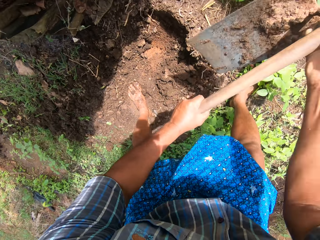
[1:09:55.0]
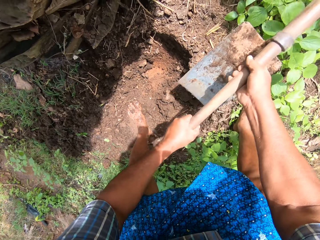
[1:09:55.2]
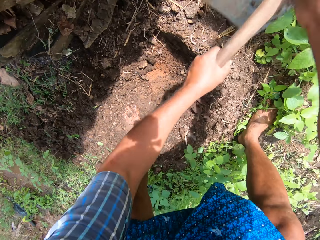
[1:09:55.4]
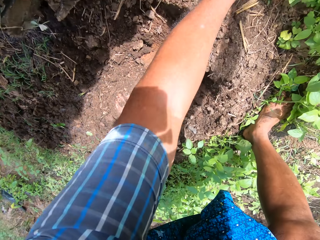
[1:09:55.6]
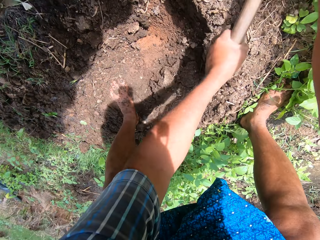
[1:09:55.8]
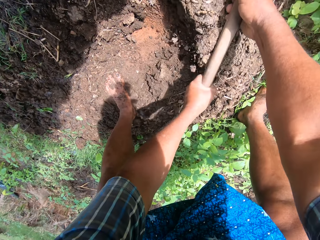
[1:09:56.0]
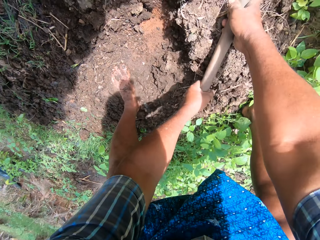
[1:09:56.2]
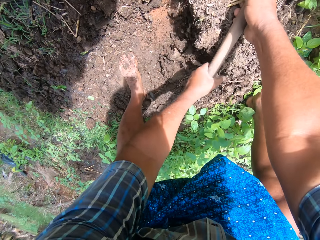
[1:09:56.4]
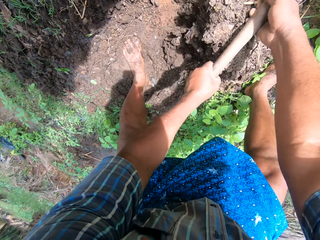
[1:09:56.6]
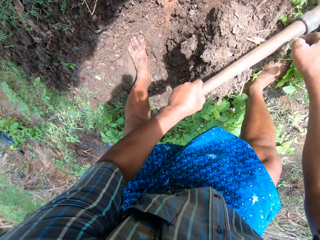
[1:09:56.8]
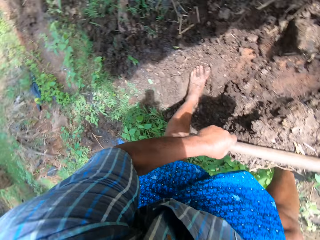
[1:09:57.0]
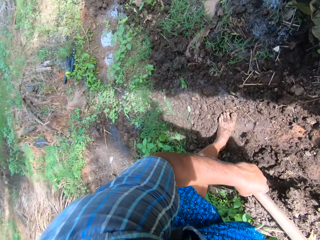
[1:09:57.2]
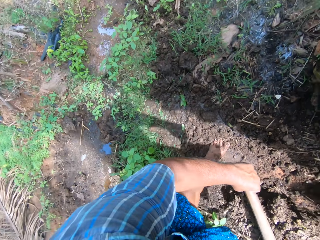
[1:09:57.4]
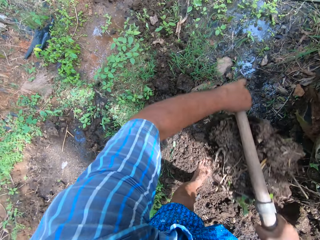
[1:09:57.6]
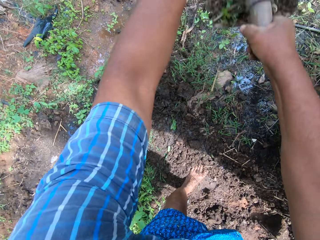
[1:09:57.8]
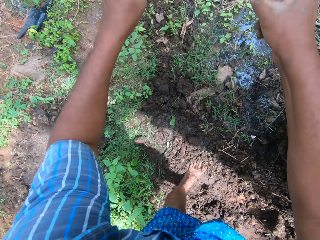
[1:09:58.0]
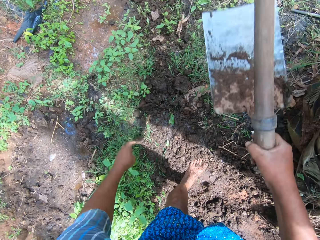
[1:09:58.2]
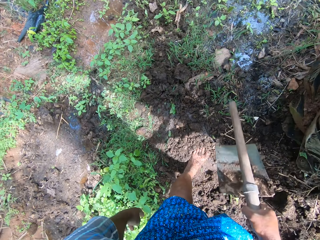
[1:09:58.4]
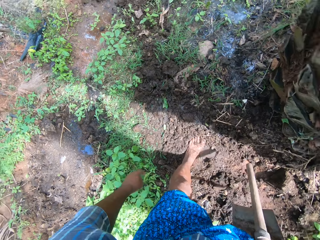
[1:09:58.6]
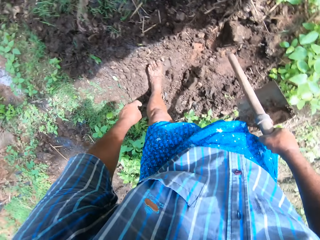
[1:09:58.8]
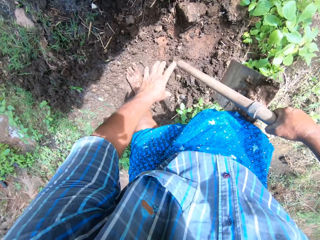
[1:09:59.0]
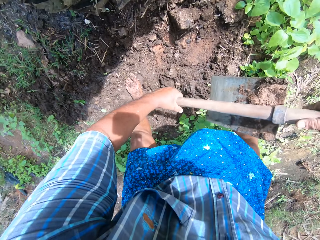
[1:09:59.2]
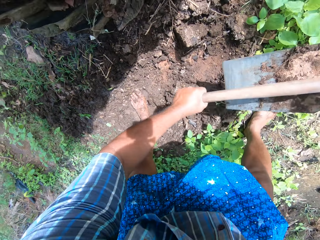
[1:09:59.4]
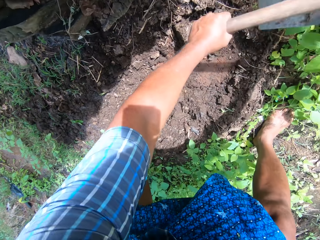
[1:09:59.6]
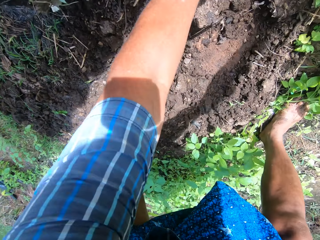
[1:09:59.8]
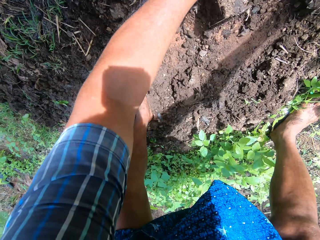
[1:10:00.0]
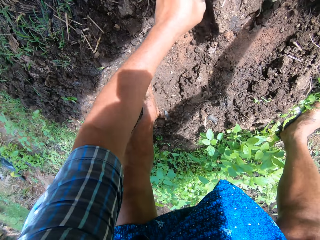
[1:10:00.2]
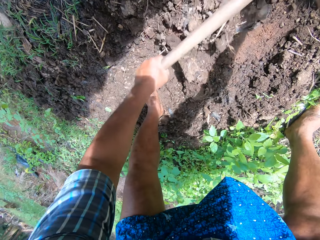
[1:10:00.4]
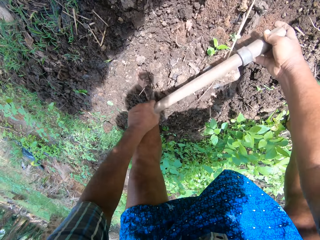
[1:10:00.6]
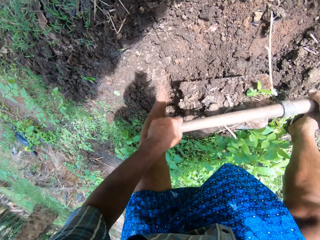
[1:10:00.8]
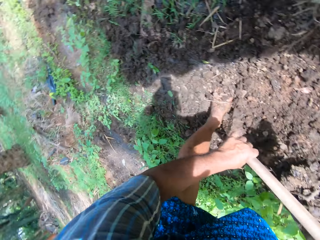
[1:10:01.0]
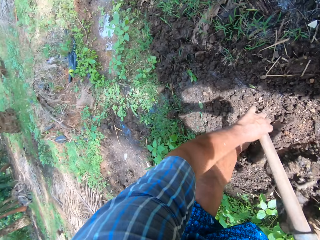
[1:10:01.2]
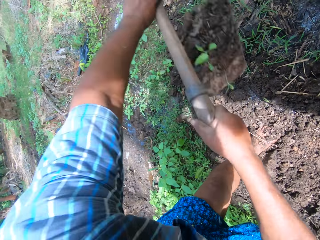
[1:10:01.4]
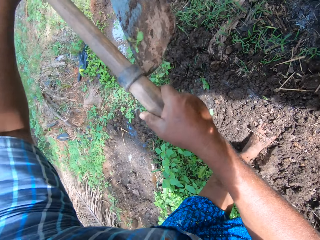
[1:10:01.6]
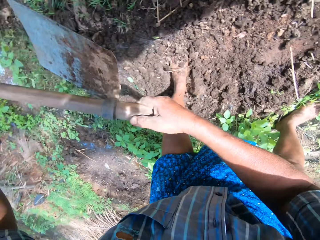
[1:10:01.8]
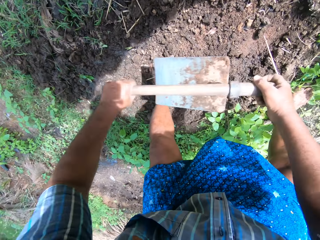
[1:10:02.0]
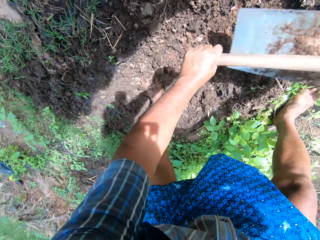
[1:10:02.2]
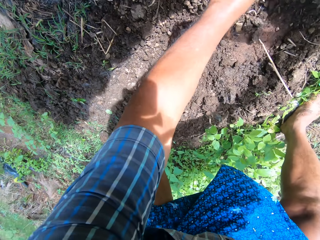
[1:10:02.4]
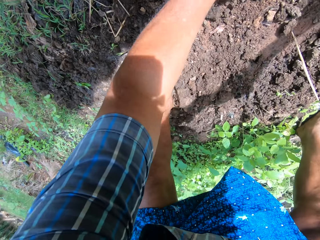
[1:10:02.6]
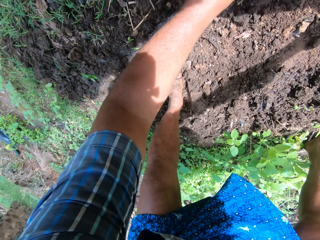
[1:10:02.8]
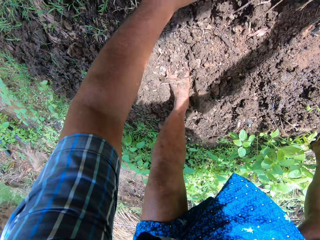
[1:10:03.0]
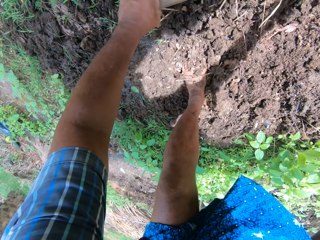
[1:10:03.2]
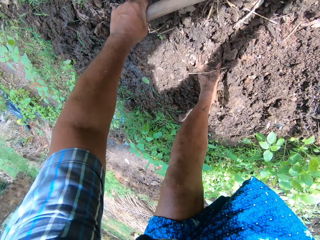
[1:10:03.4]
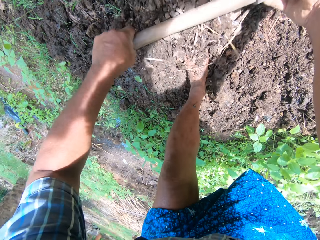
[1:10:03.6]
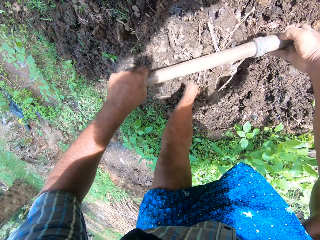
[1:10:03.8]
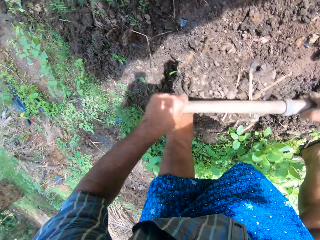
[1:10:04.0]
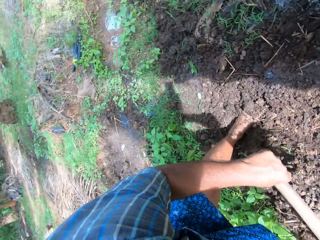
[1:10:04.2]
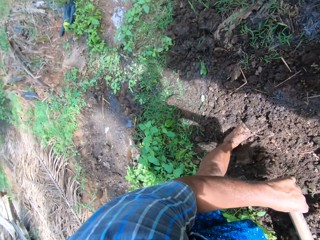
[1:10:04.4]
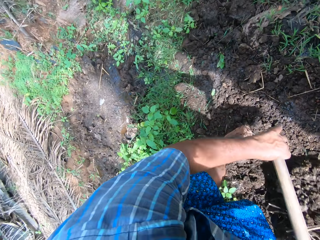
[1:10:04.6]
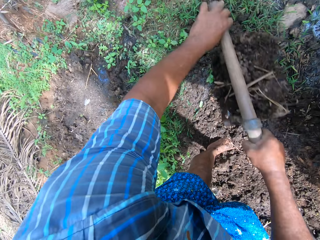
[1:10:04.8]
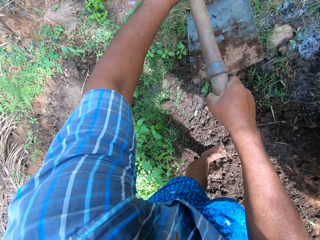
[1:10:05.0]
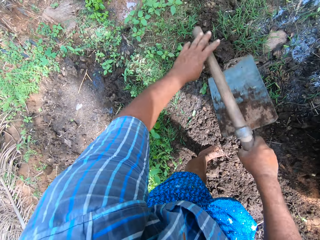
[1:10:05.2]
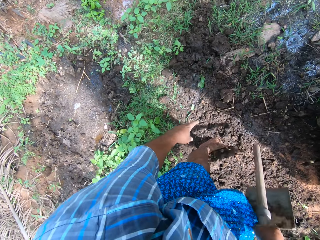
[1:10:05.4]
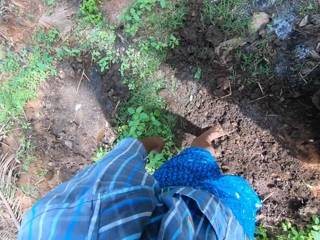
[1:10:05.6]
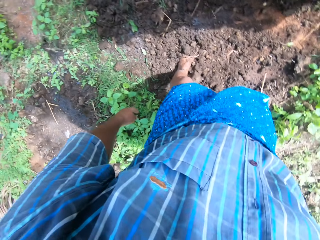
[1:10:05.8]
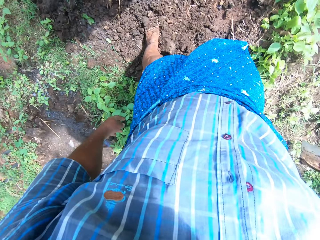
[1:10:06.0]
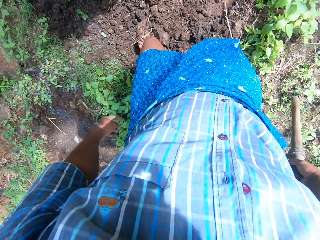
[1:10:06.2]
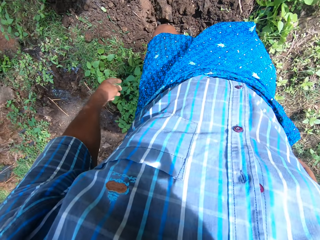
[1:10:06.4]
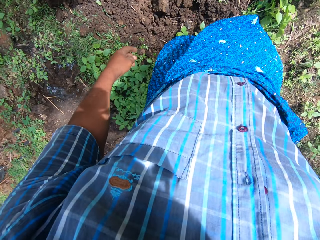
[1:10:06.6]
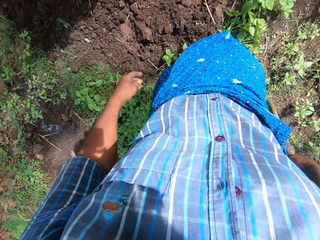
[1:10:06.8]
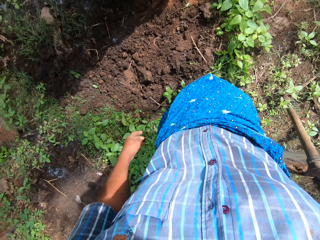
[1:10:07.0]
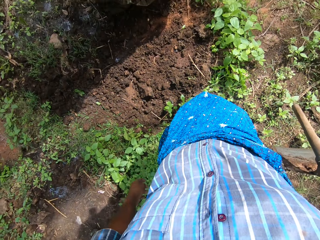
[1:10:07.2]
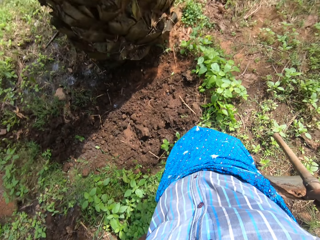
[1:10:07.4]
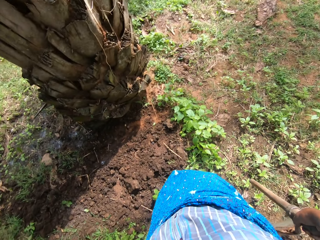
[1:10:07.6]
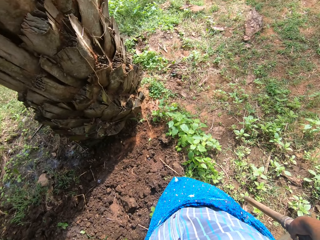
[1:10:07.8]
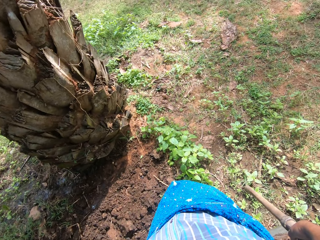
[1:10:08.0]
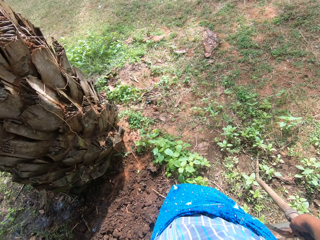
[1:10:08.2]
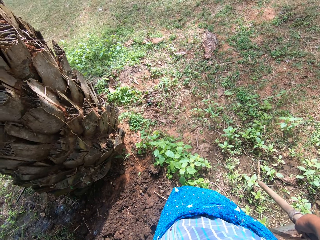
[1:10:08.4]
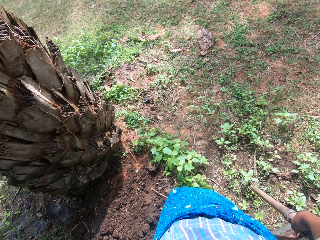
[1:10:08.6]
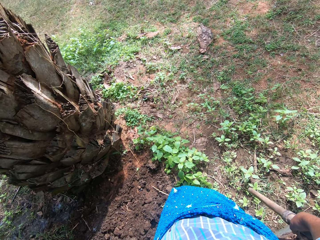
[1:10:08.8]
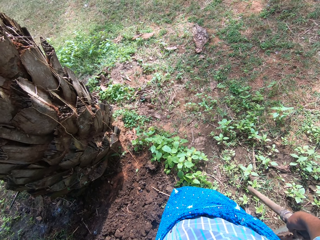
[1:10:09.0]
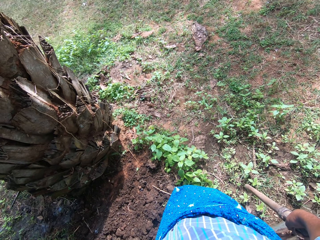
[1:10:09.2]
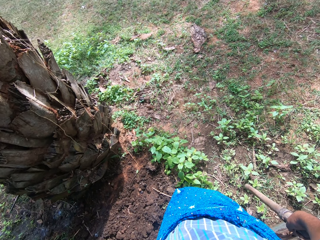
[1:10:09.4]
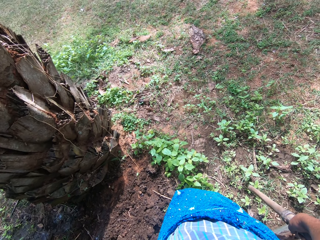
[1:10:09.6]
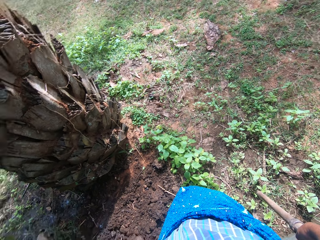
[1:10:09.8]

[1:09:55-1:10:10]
The camera wearer bends down. He removes mud from the farm. He digs the ground with the hoe in his hands. He stands up. He looks around the farm.

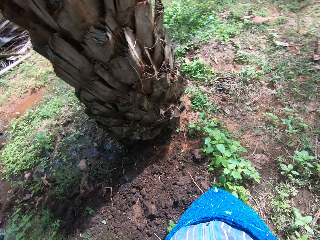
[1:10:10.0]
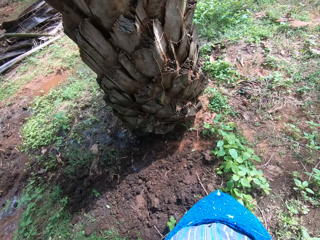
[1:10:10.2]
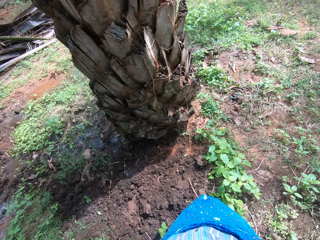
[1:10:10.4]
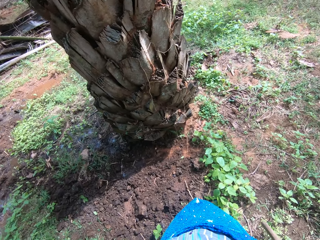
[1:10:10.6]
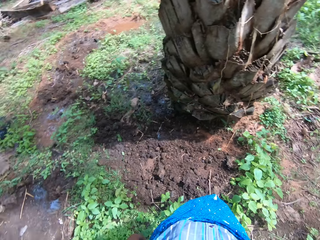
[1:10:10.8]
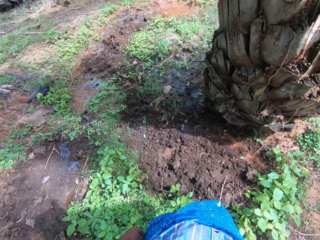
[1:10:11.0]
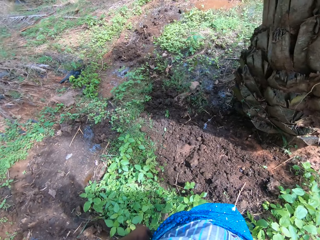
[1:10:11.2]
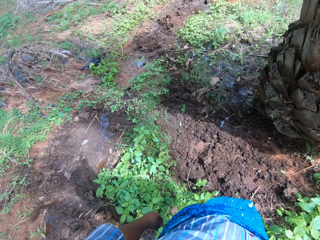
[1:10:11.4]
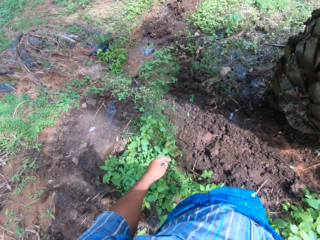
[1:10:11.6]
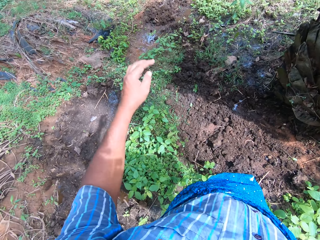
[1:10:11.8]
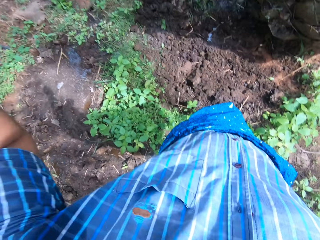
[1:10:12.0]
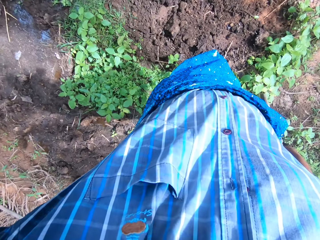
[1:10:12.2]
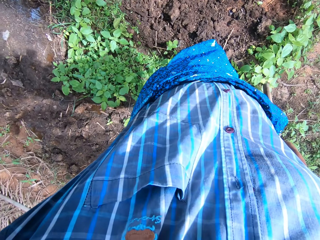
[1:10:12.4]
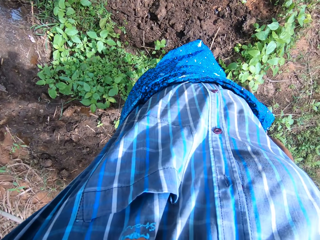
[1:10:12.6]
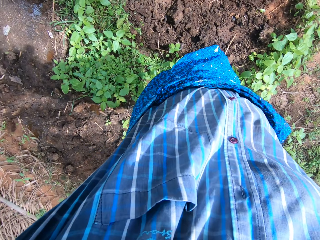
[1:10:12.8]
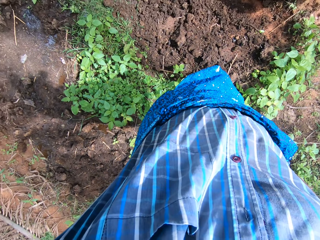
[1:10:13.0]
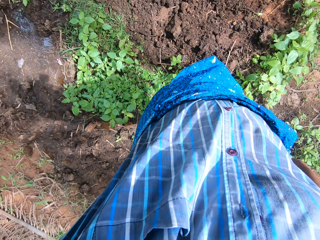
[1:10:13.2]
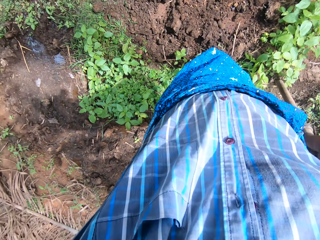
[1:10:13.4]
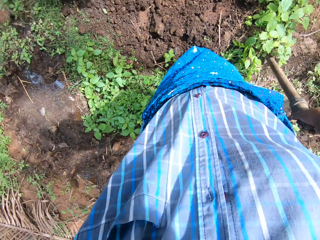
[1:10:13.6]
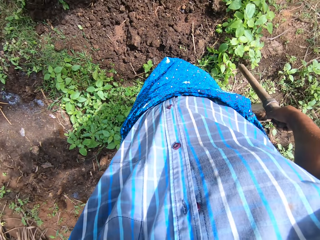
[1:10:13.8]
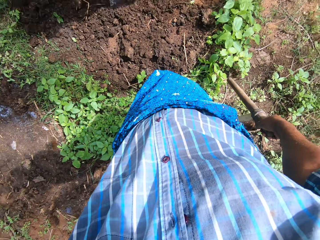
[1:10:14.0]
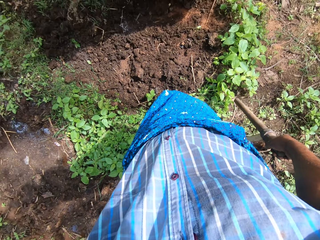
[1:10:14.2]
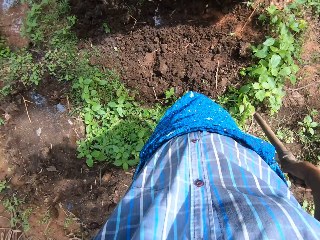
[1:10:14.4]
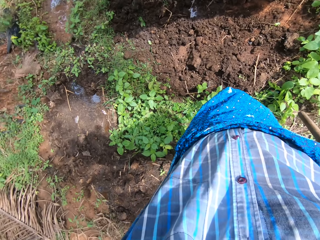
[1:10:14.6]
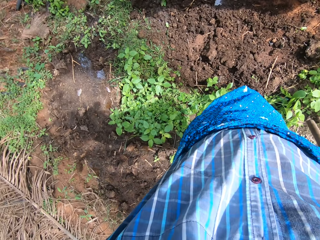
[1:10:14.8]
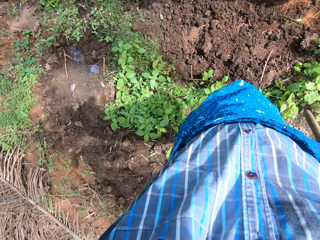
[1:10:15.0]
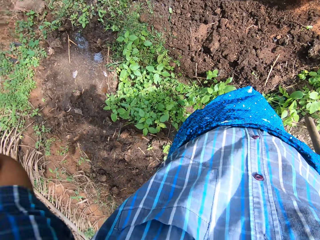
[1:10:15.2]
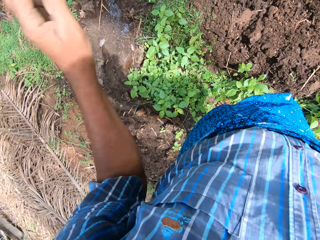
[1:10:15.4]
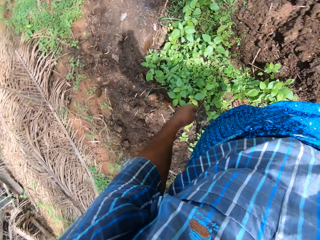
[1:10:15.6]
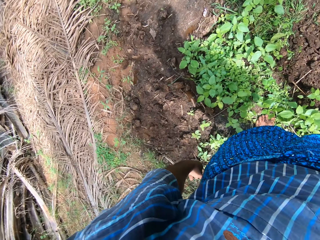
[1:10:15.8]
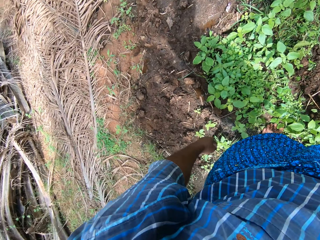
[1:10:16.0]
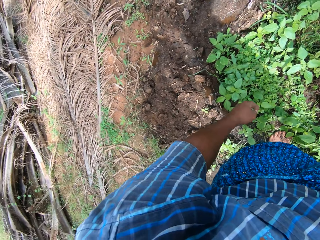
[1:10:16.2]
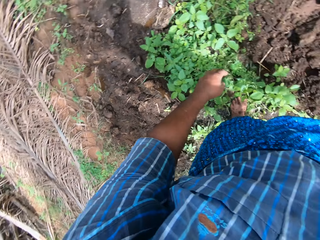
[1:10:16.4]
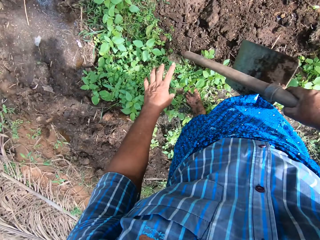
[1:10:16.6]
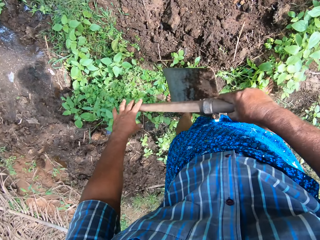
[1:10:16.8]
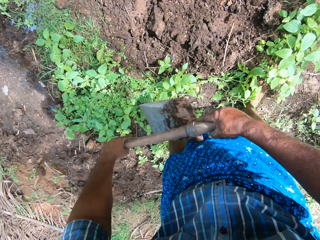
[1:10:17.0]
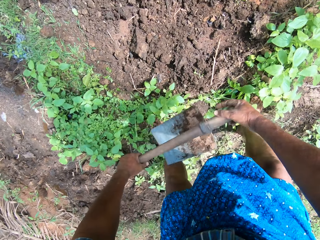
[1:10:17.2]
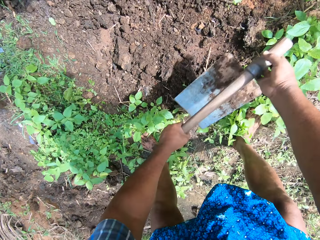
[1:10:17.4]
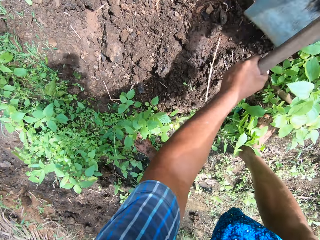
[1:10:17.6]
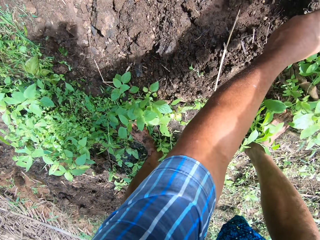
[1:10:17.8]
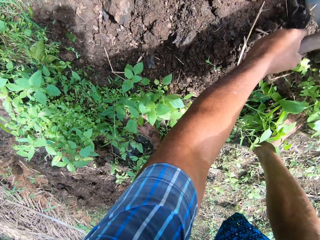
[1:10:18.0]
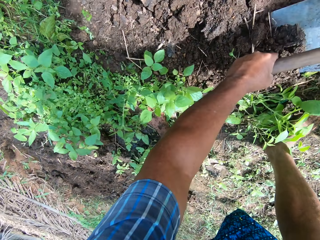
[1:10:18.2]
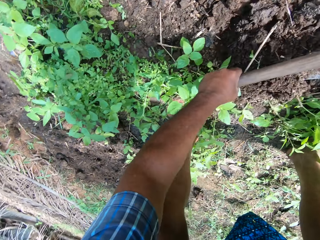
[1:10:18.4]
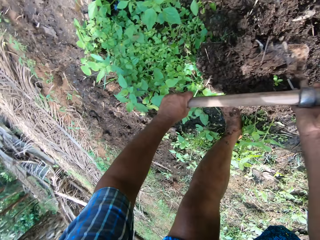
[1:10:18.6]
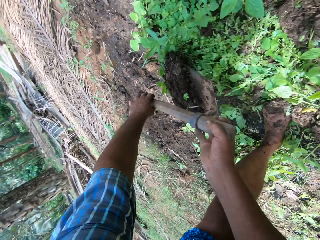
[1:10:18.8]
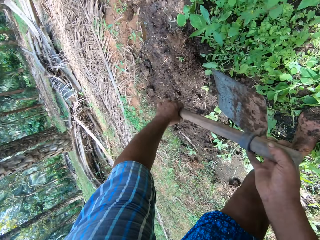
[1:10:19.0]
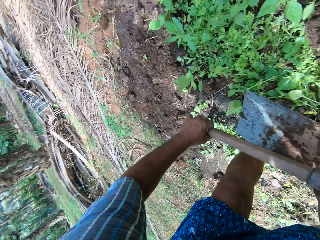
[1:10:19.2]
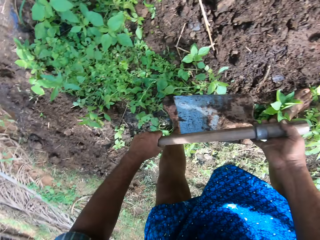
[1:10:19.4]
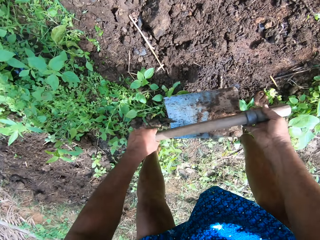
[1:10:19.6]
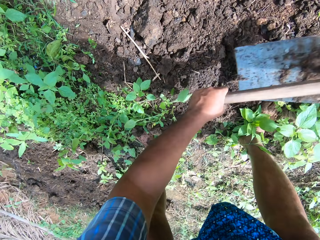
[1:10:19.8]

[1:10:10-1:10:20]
The camera wearer touches something. They look around the farm. They bend down. They remove mud from the farm.
